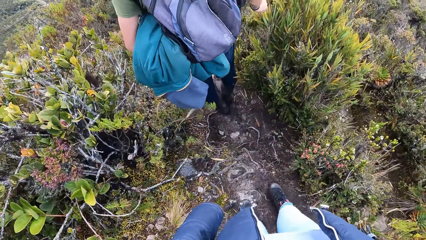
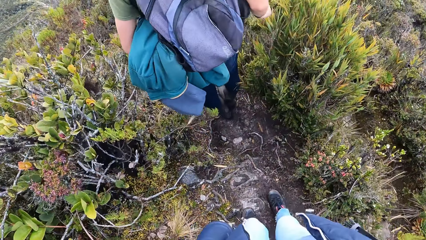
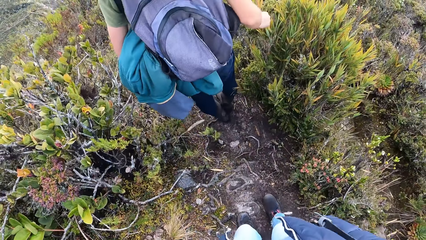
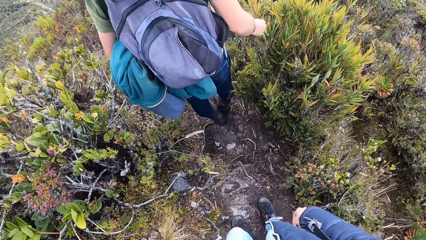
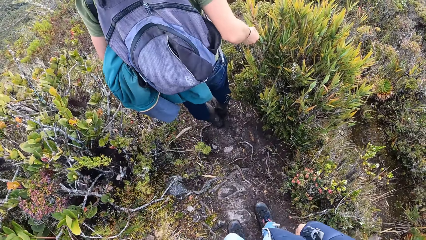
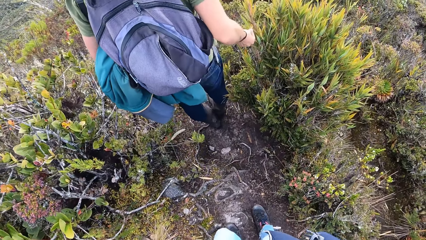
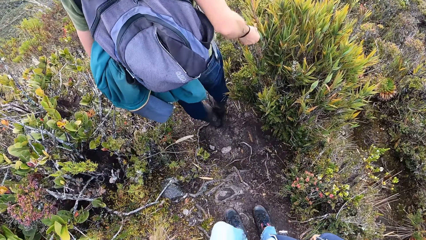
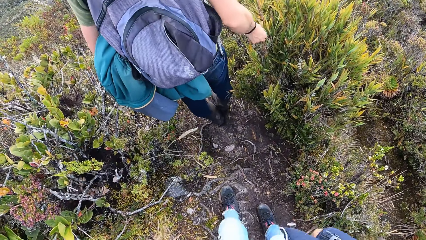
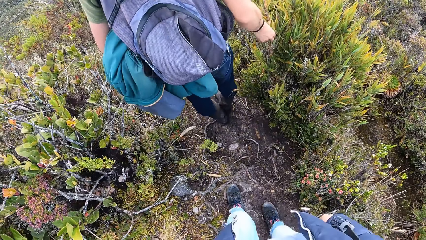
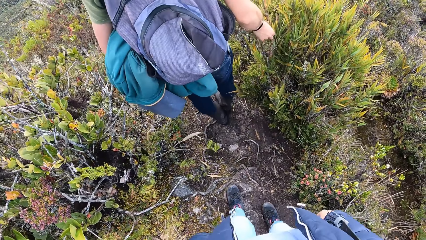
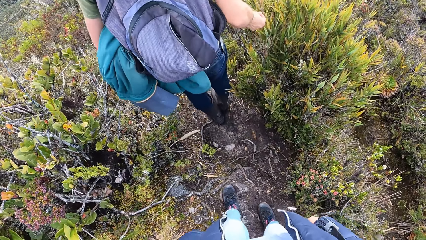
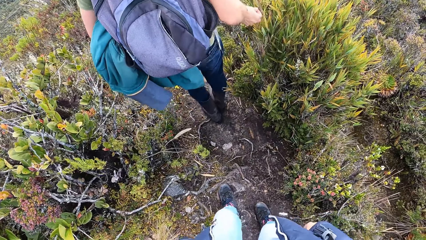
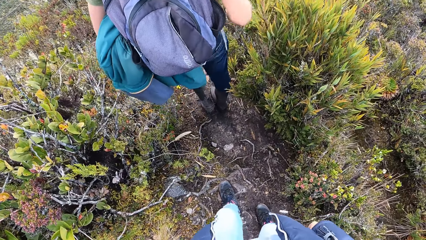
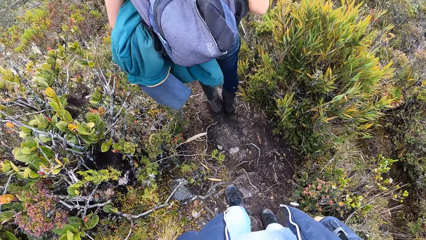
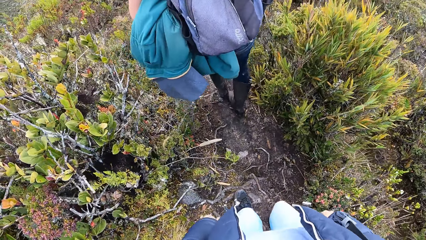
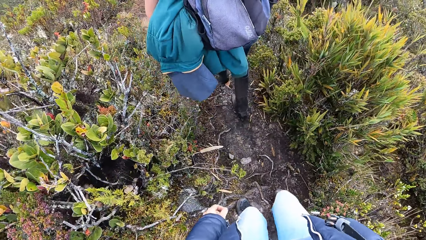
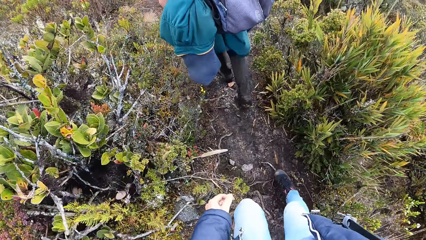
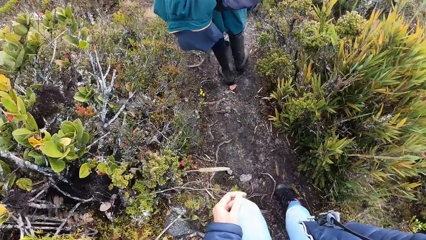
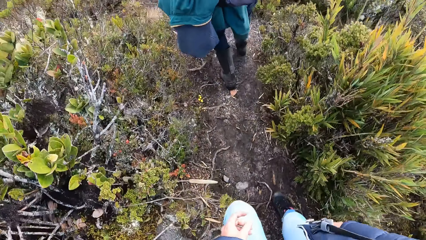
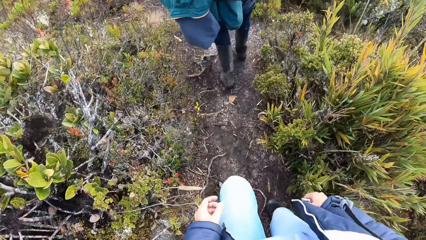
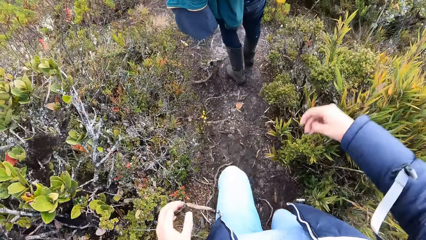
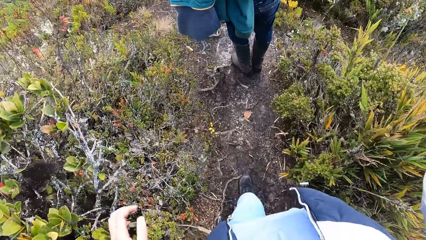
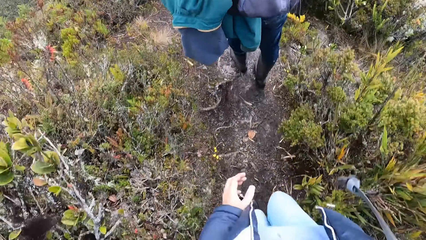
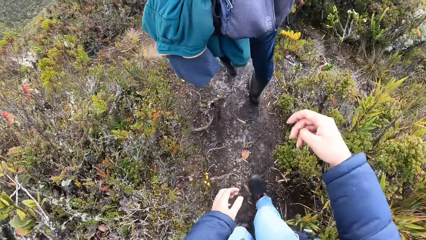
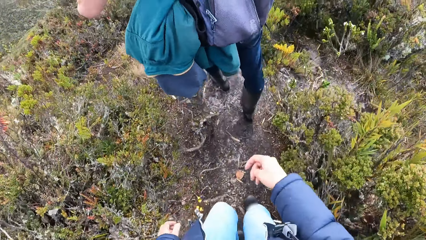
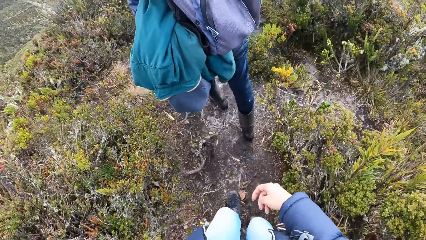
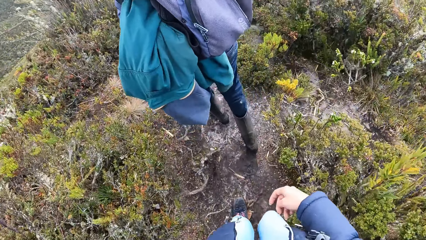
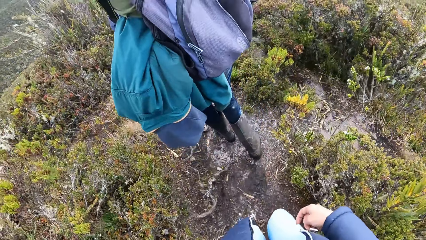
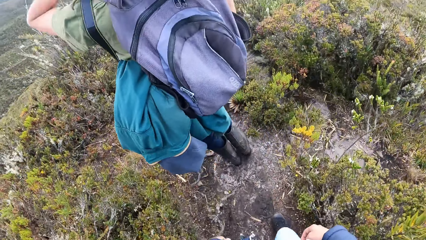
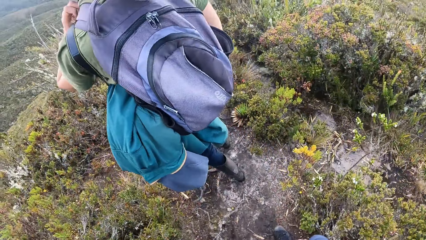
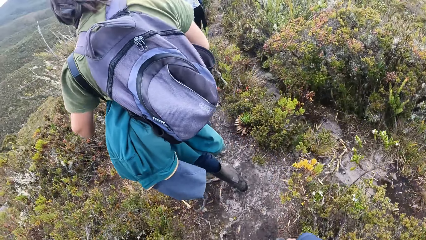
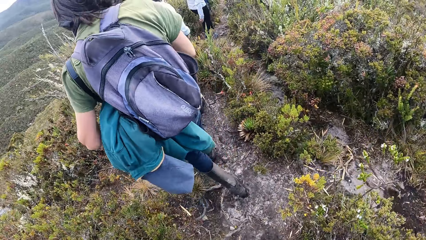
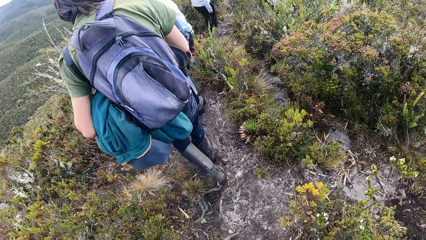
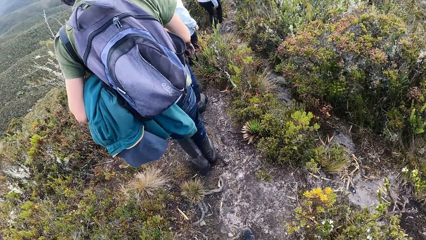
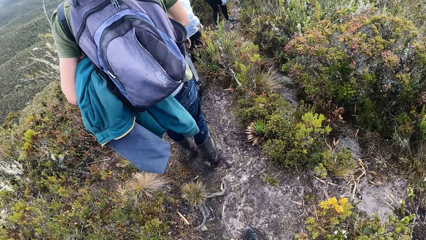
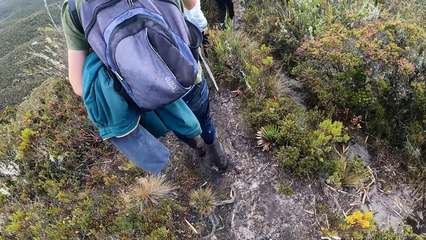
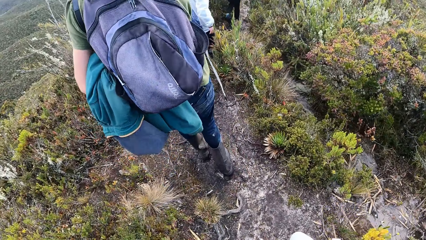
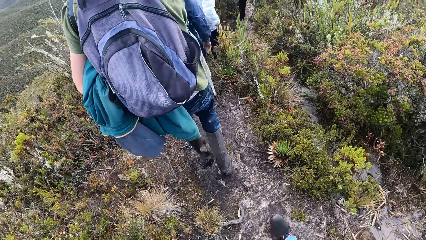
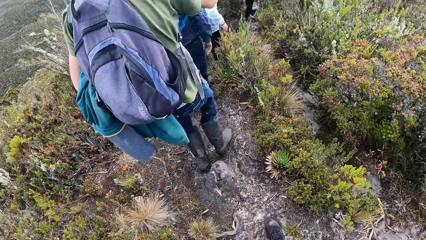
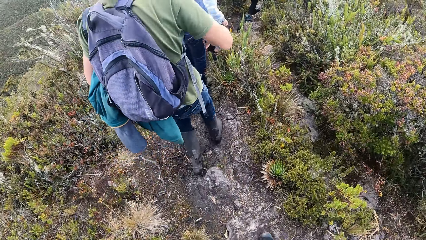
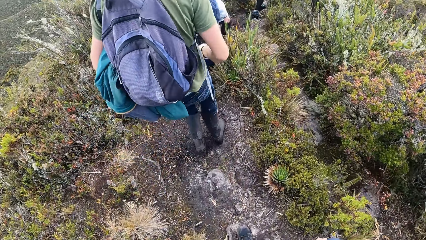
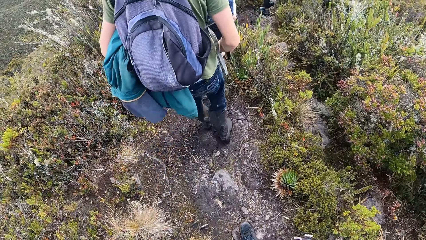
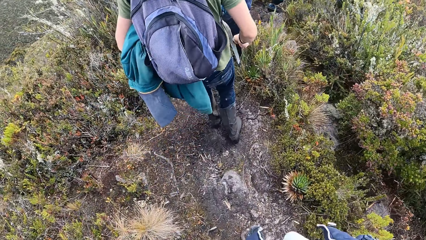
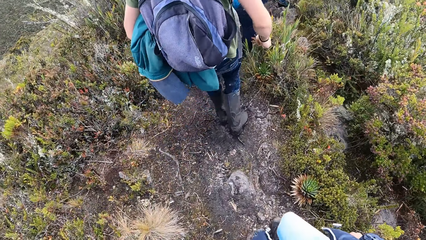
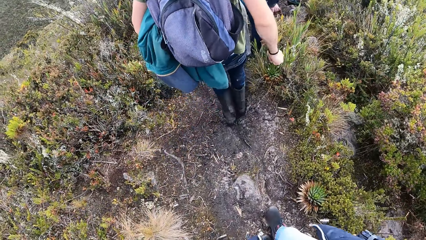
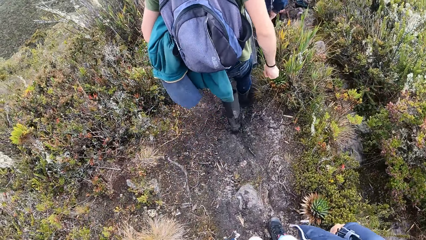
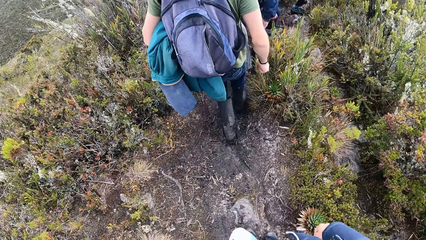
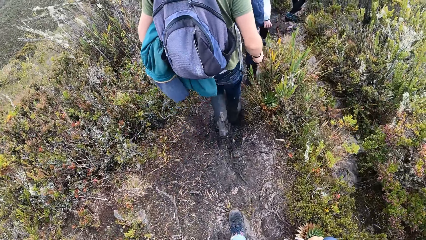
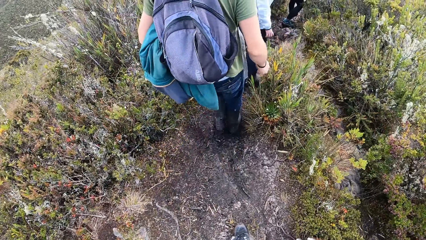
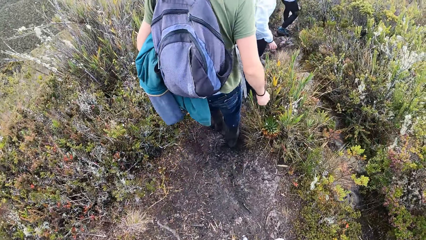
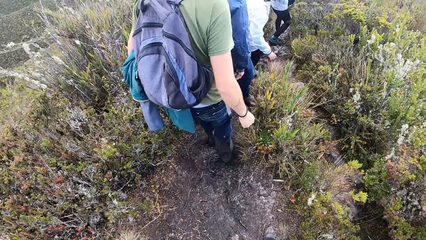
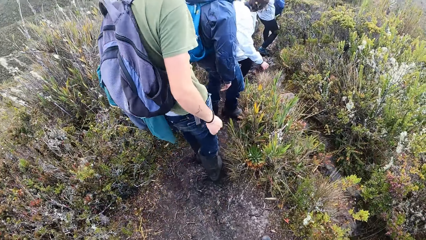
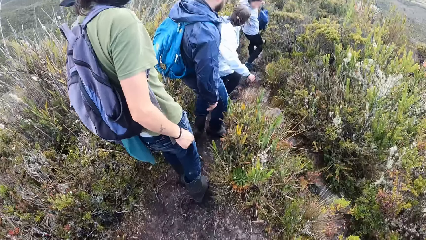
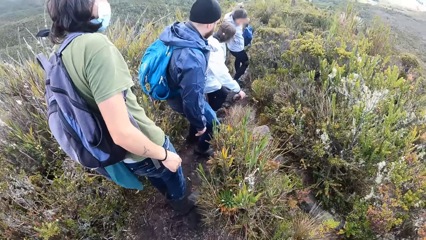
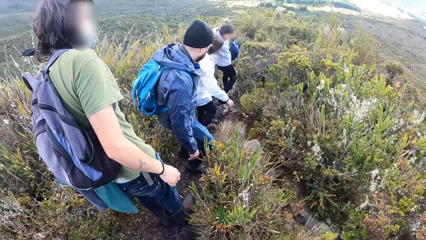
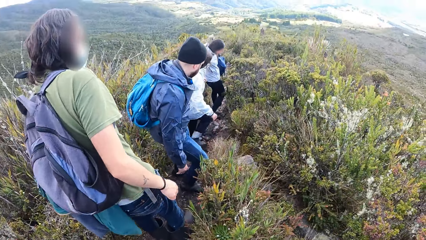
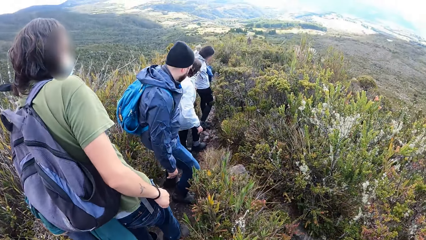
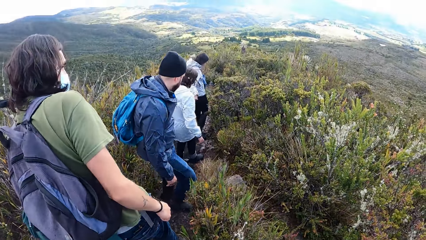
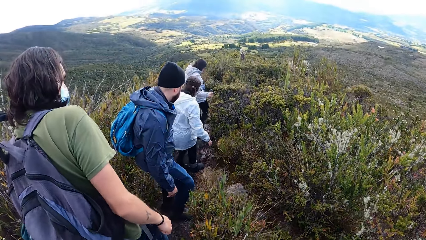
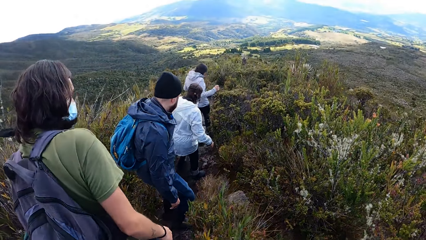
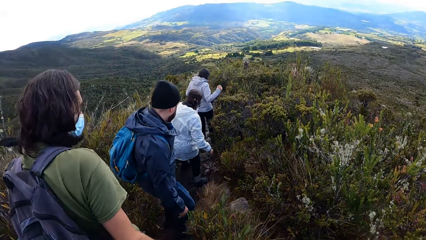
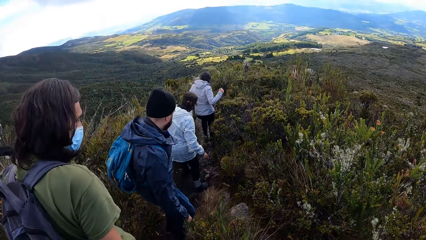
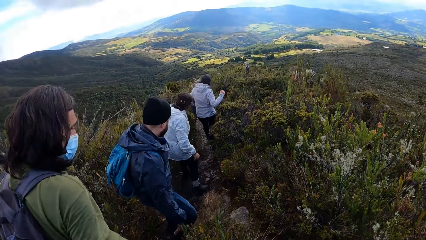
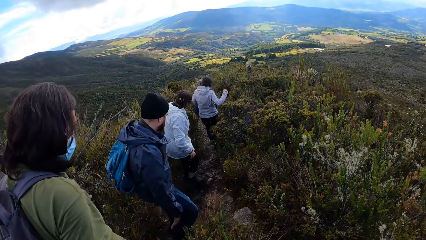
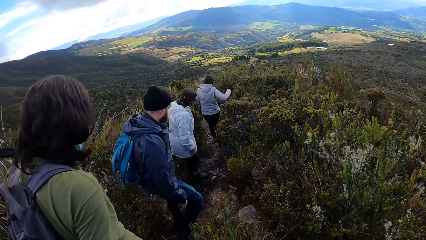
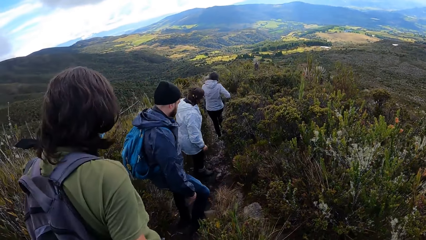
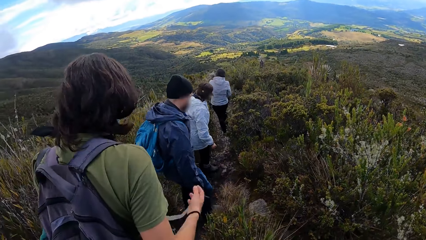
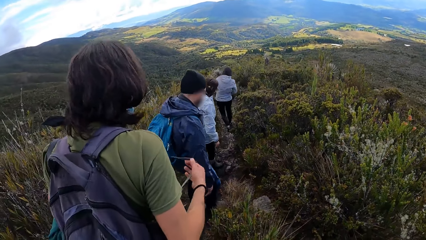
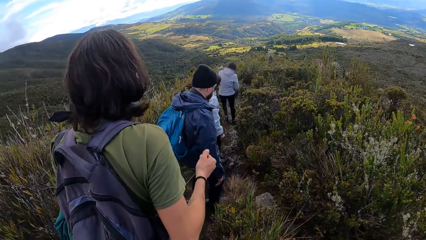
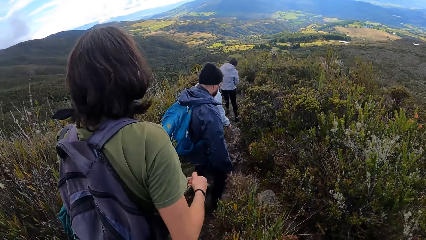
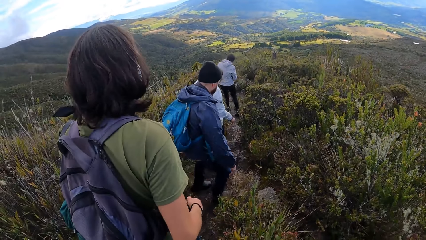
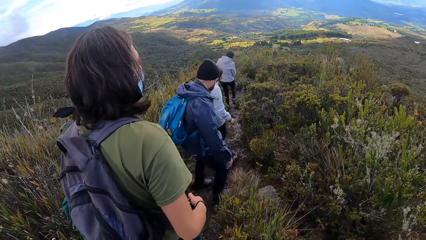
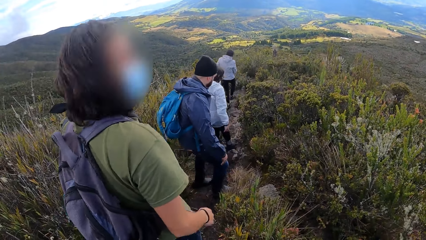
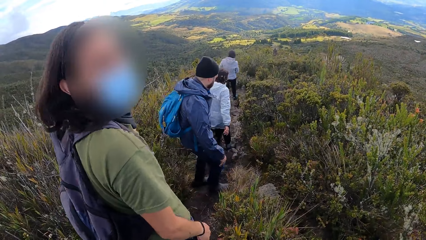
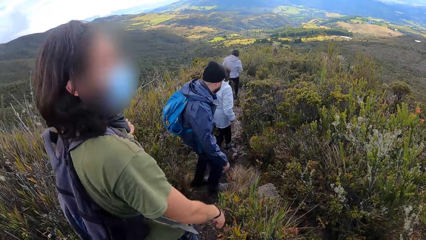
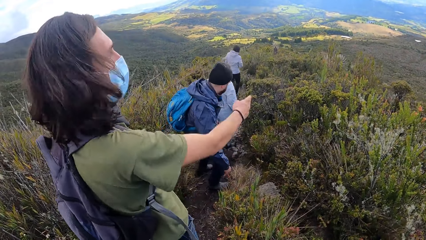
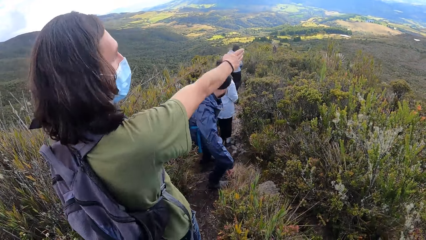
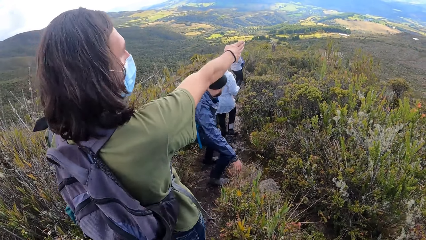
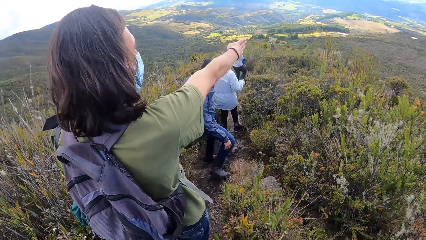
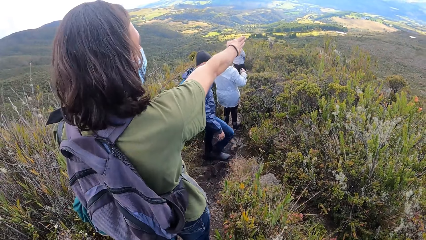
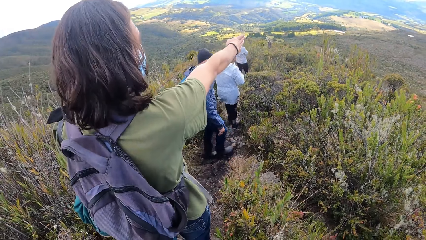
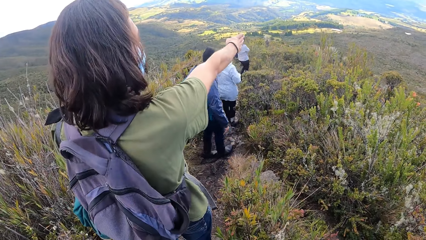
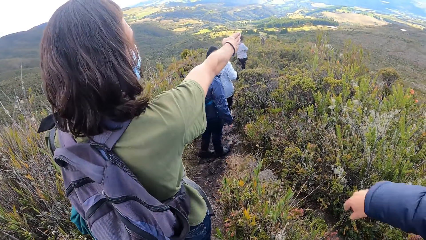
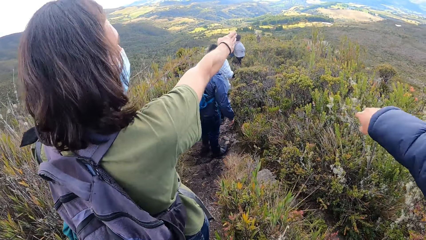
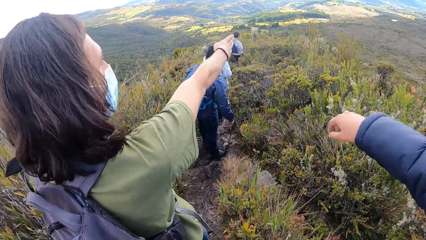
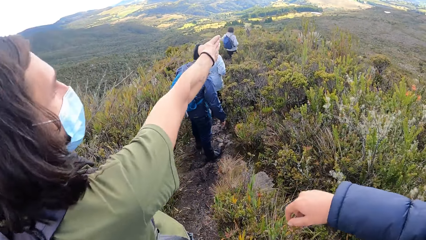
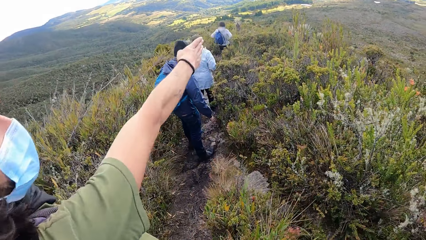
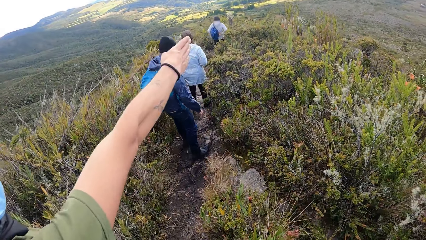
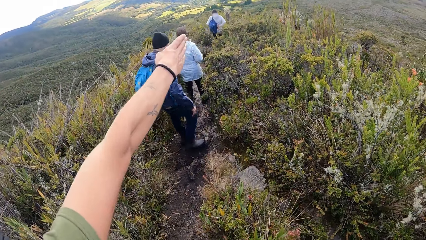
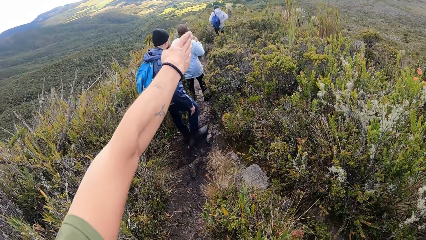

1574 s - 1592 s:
The camera wearer stops and stares at a man. They walk down a hill. The man gestures to the camera wearer. The man interacts with the camera wearer. The camera wearer gestures.
